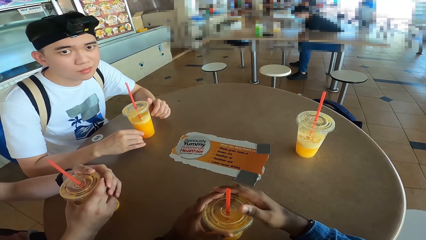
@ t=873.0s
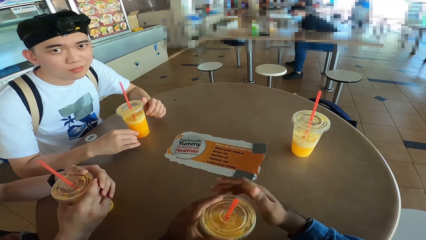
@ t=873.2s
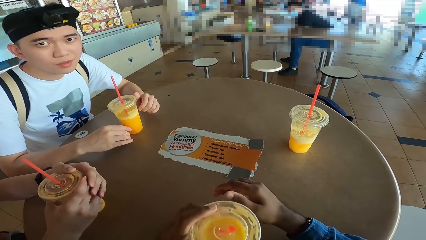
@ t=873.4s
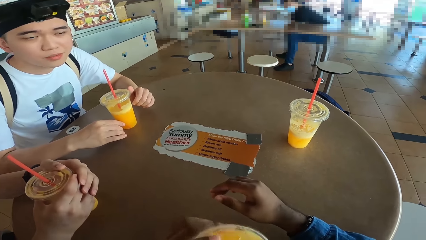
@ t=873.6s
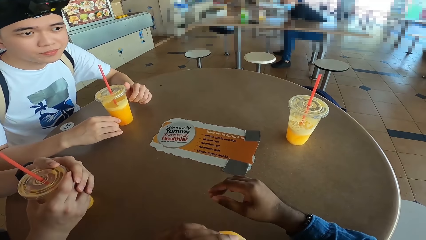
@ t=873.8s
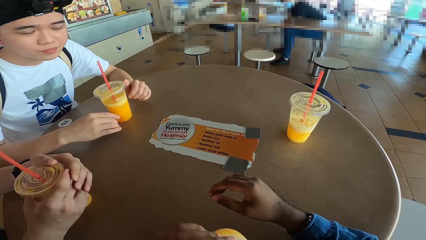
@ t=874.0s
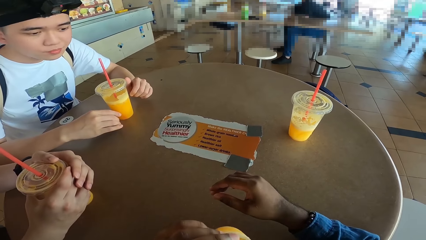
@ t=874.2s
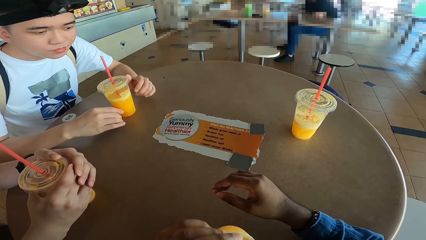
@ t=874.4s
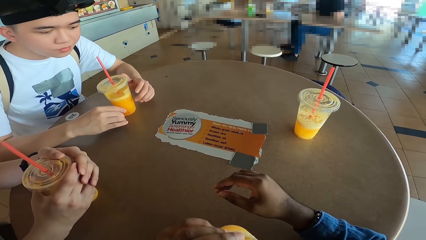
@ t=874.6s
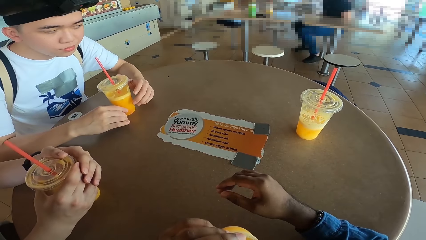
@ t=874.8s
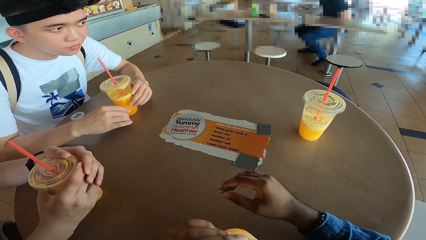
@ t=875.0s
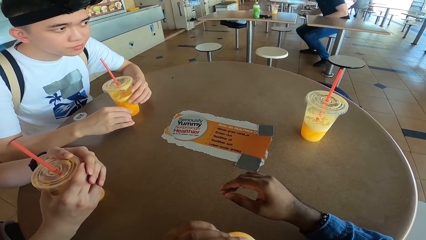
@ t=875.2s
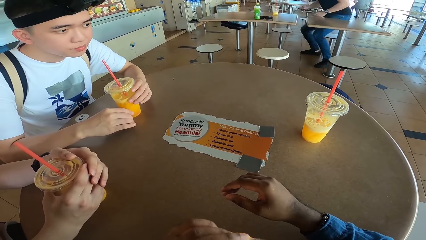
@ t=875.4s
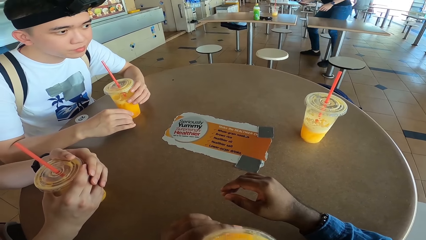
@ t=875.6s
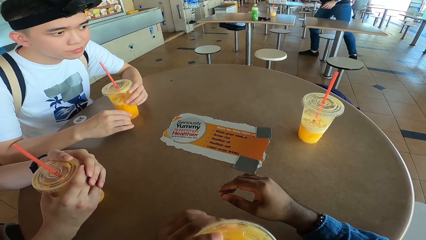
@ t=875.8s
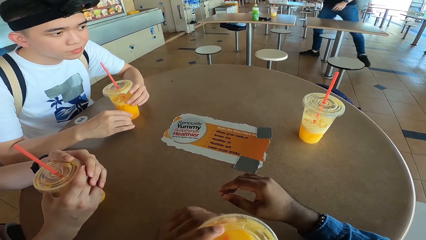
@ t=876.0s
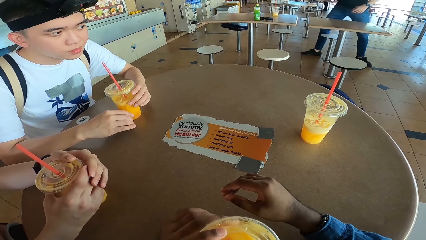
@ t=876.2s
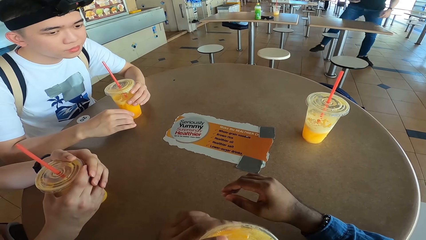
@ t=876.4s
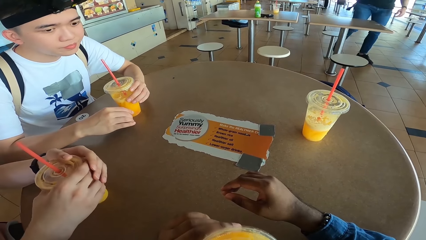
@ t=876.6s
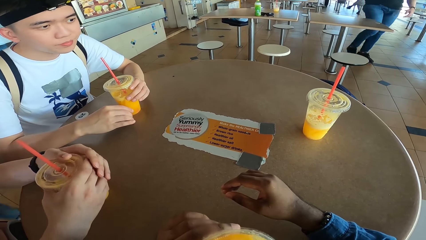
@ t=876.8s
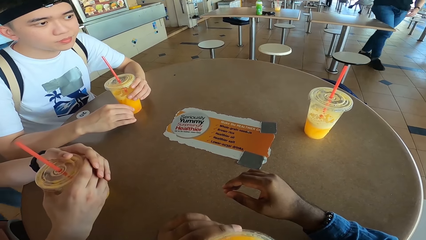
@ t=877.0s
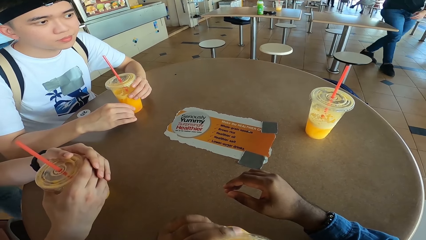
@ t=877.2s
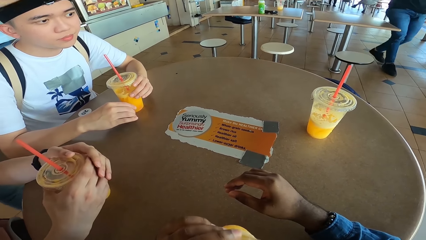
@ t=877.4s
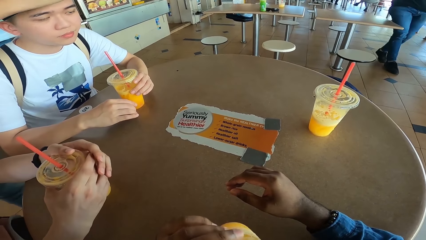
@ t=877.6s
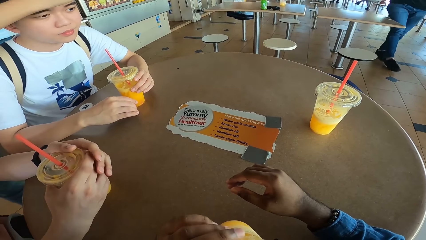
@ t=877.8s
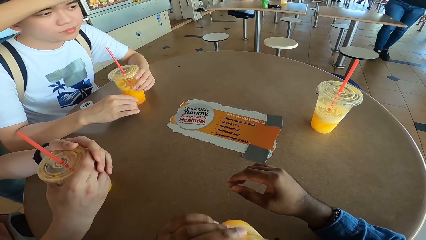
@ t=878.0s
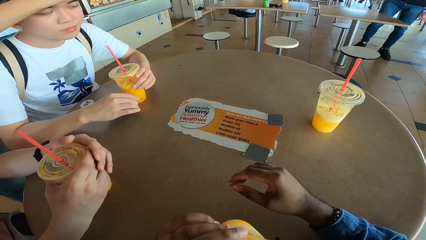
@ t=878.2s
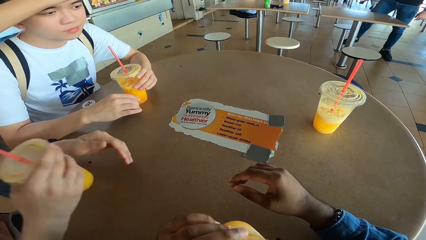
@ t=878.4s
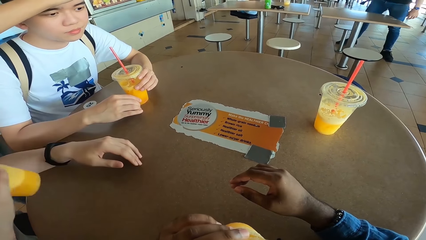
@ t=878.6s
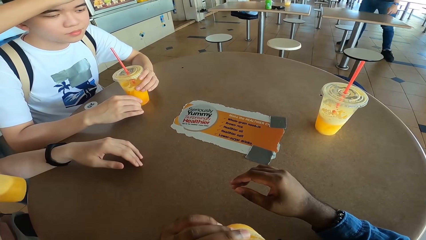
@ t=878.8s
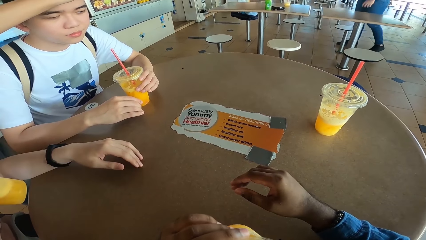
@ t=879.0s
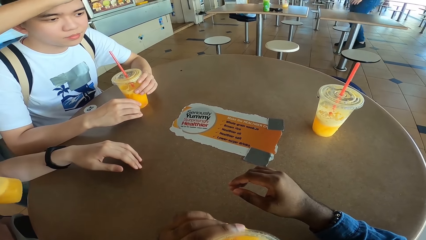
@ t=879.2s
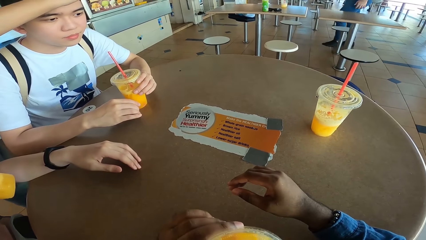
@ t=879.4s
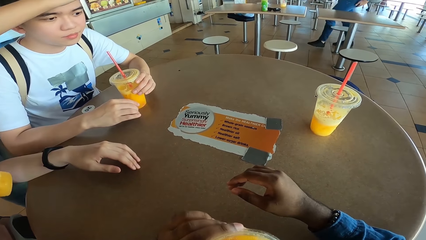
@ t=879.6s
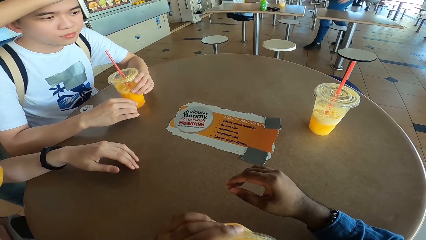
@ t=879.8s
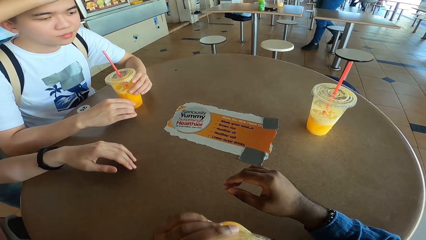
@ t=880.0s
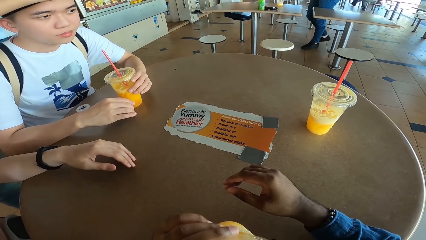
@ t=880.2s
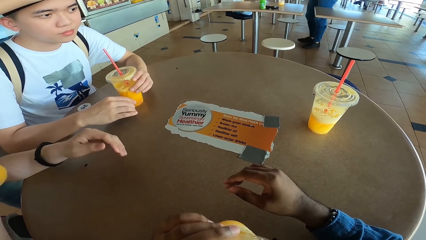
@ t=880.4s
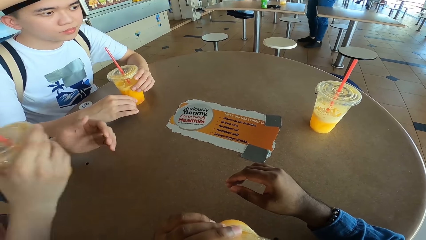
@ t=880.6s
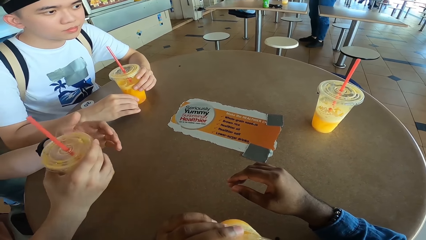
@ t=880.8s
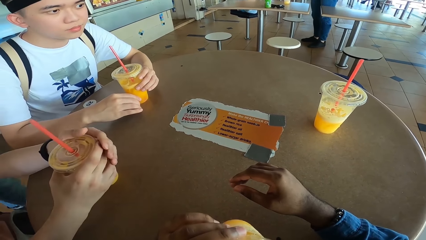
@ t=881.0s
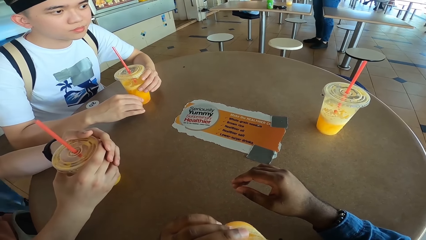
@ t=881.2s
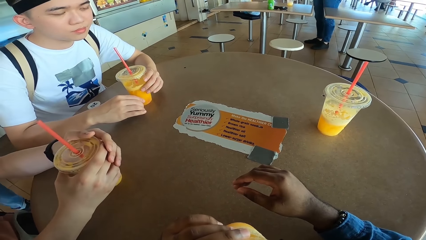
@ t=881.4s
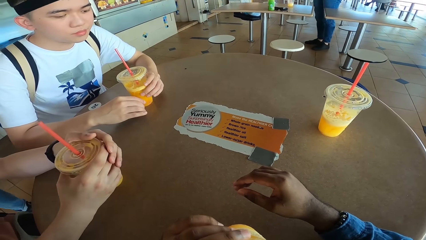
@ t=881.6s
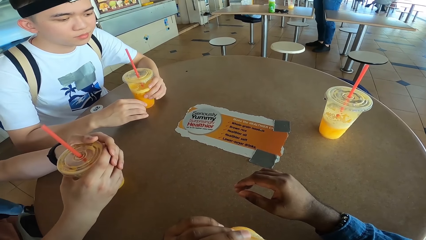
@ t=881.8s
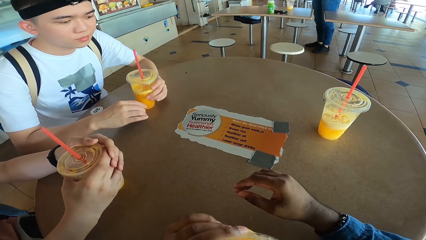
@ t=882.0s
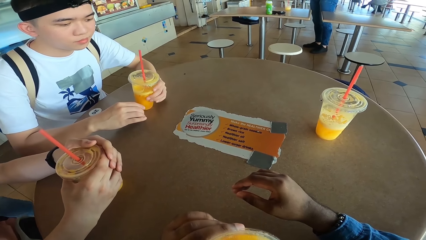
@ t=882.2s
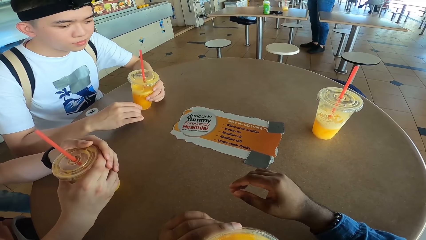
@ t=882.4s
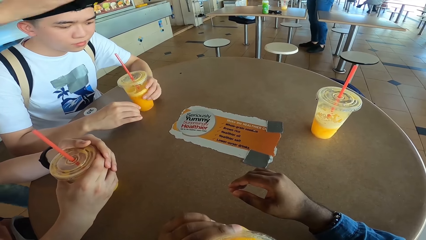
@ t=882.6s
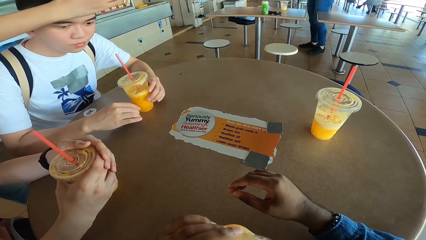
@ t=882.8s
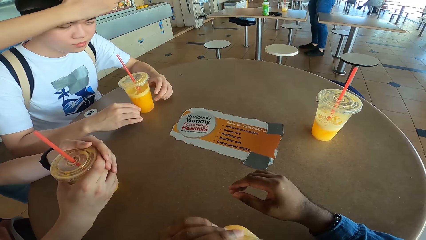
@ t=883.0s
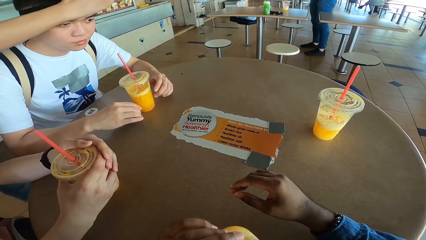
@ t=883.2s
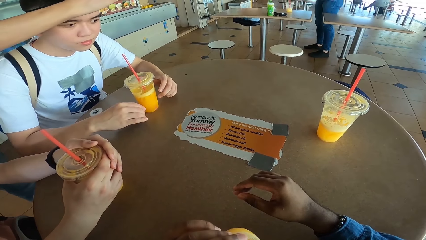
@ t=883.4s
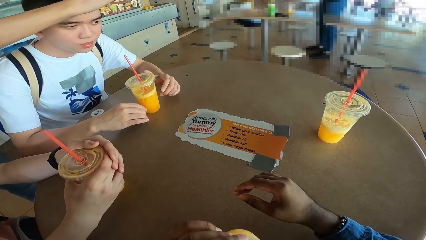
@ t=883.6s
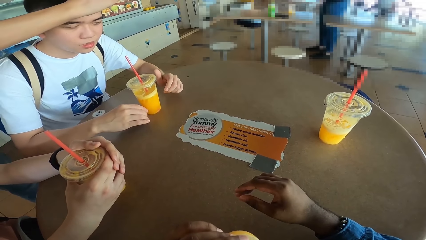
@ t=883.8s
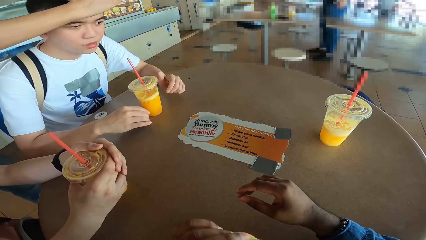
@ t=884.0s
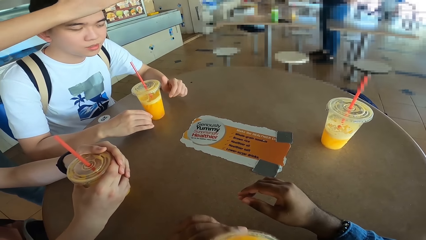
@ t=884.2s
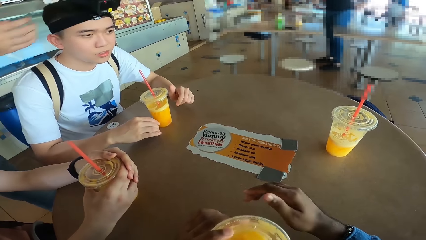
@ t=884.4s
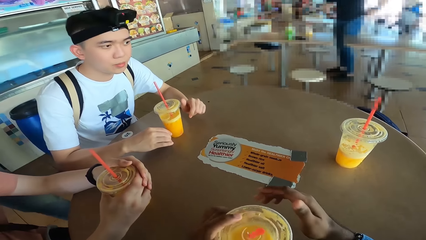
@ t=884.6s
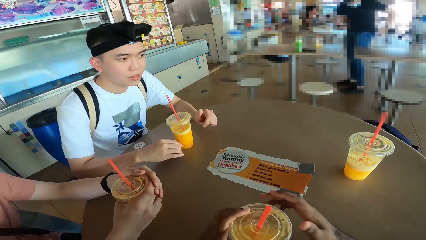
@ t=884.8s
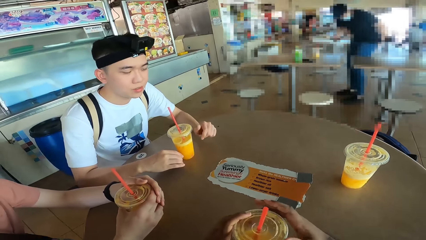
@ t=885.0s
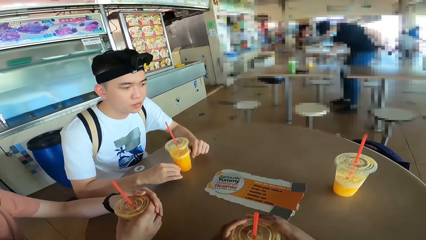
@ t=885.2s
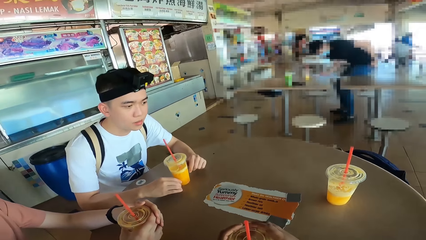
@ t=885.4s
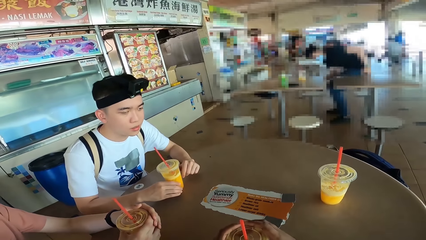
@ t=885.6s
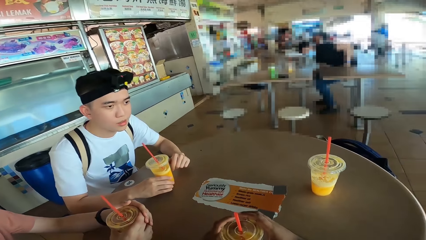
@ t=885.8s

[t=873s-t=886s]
The camera wearer sips his drink. They take the drink. A man takes a drink. The man puts the drink at the table.
